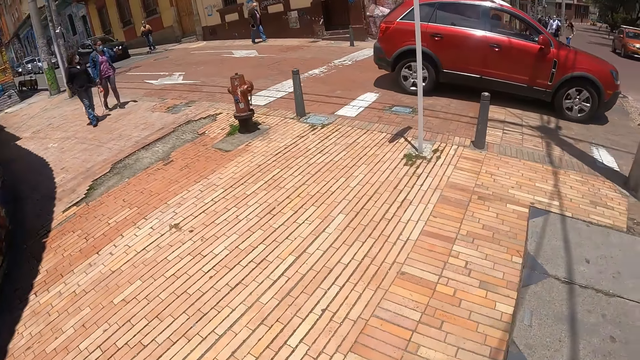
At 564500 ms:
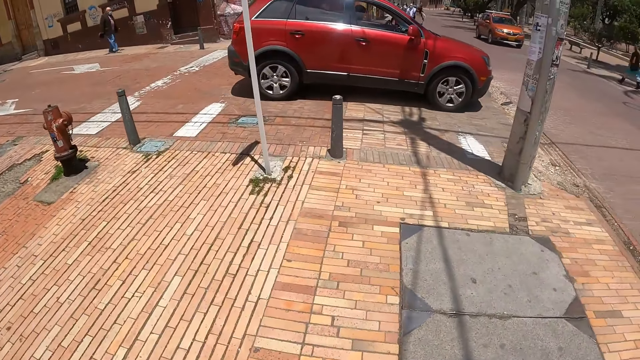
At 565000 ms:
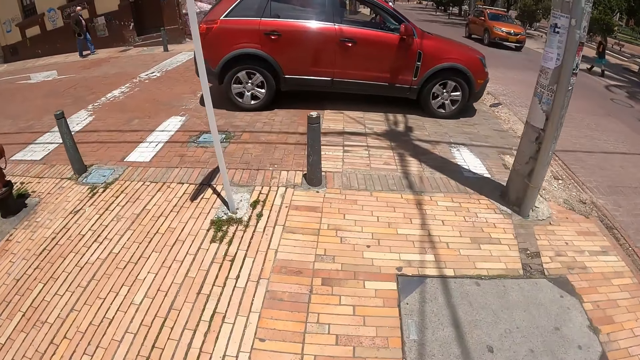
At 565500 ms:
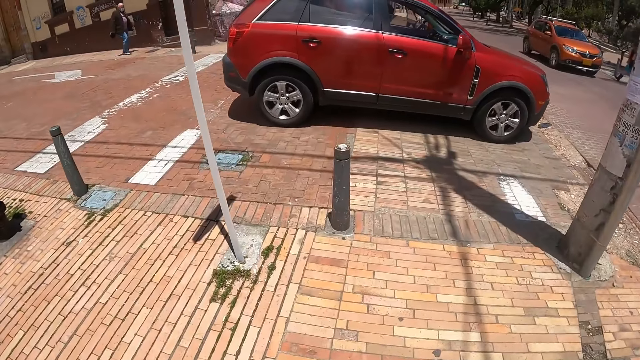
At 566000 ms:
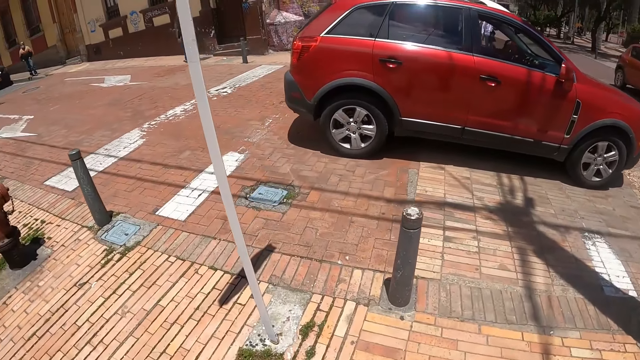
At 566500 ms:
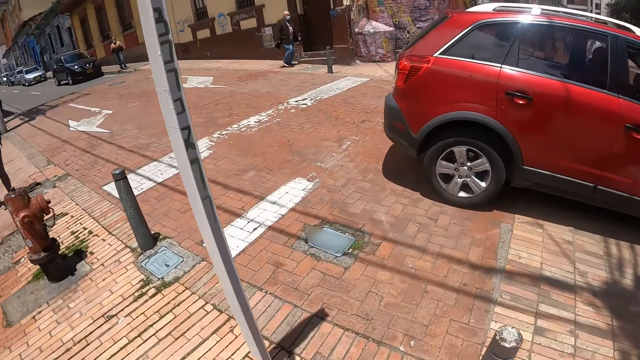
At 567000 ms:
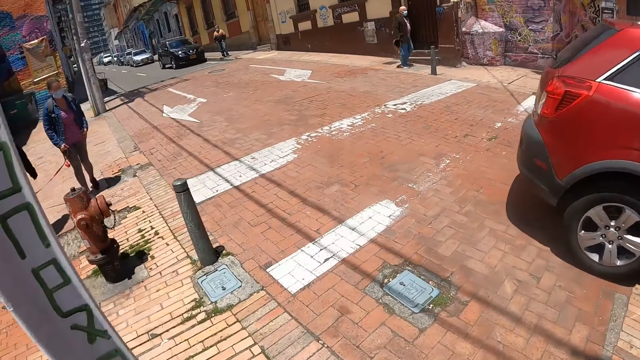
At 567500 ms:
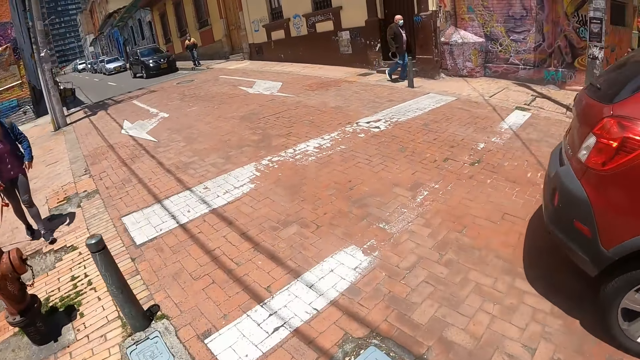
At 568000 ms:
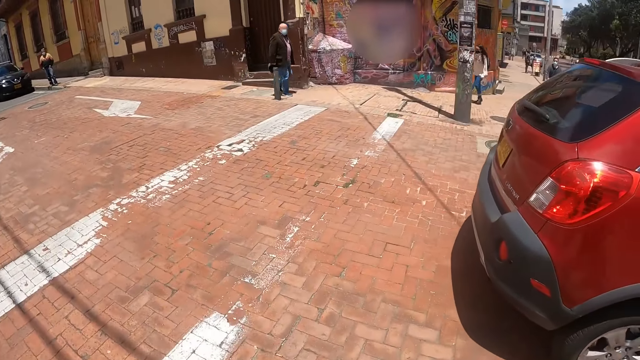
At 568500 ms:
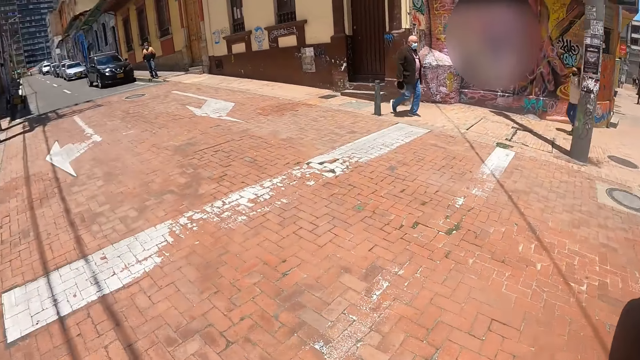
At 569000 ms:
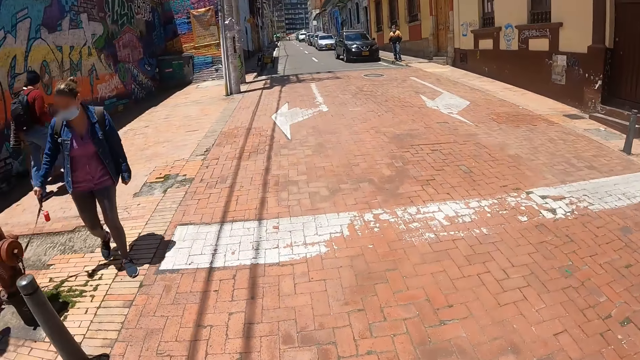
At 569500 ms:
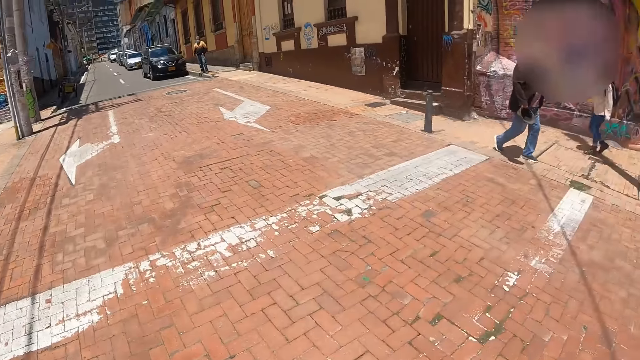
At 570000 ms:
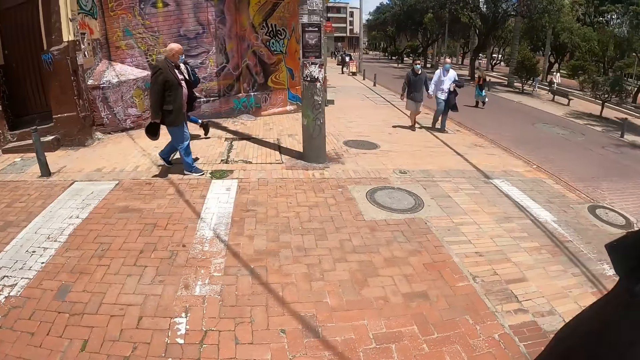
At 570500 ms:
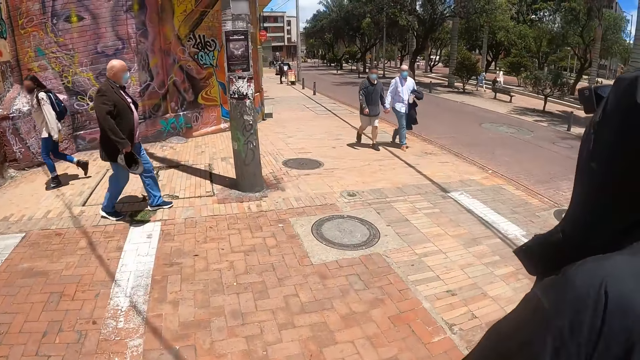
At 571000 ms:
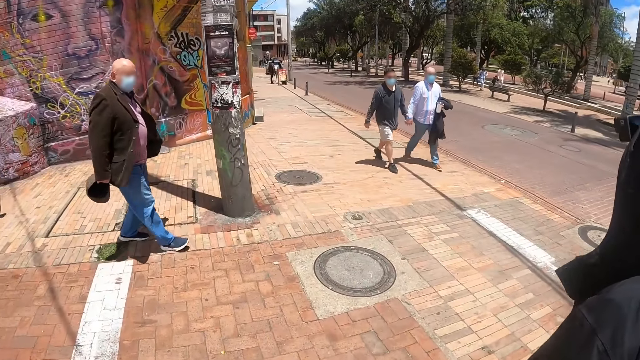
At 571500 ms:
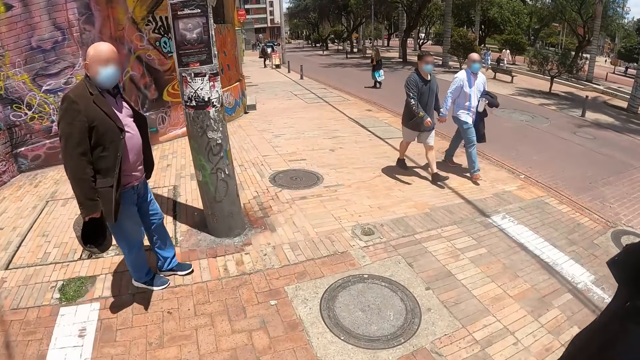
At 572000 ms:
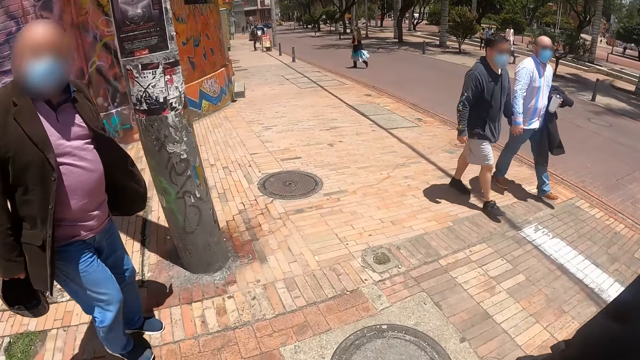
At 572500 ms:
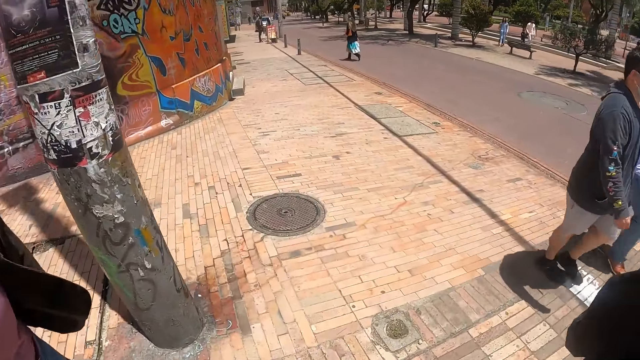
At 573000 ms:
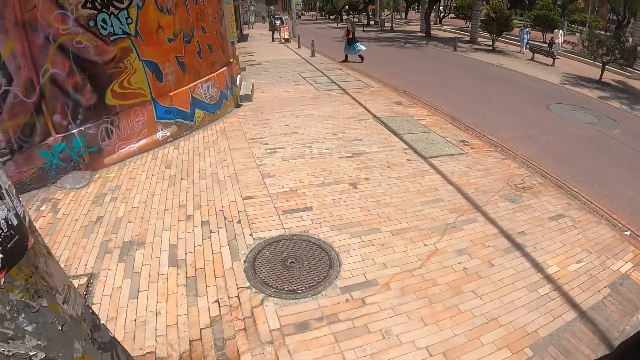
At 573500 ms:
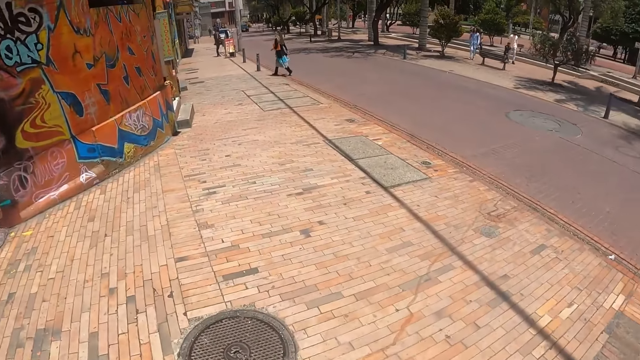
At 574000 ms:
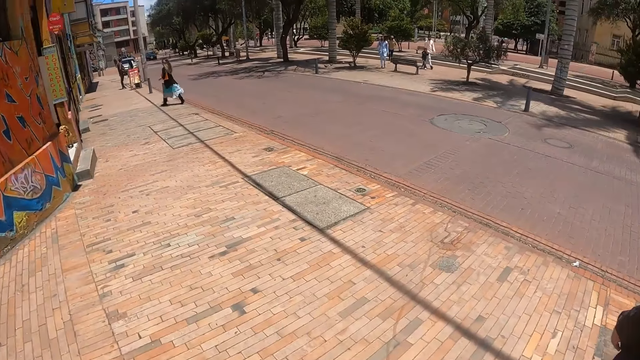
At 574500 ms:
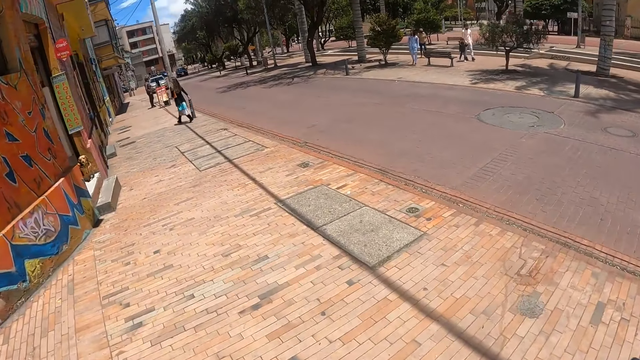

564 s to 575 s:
The camera wearer walks on the sidewalk and looks around. They cross the road and look around. They cross the road and look around. They walk on the sidewalk.

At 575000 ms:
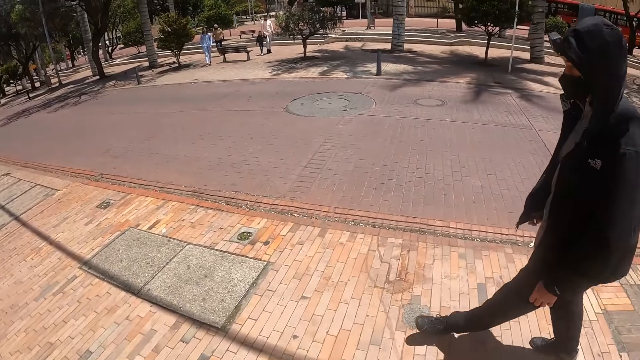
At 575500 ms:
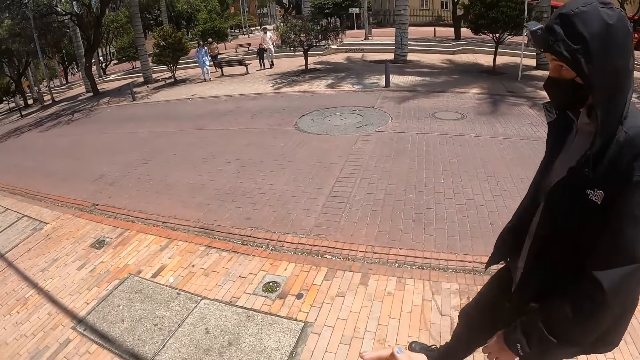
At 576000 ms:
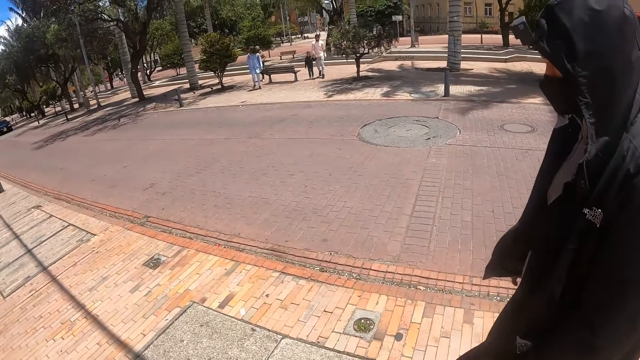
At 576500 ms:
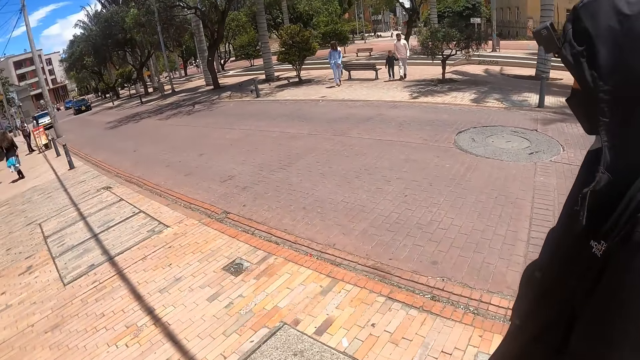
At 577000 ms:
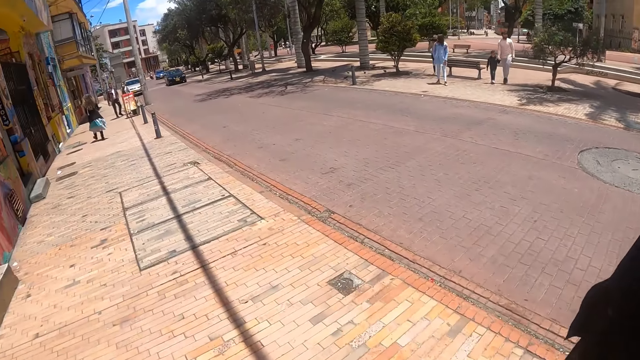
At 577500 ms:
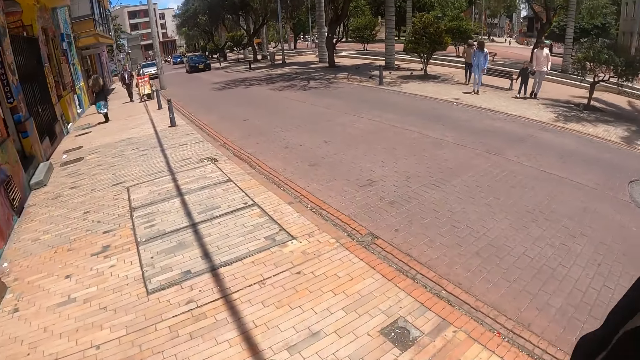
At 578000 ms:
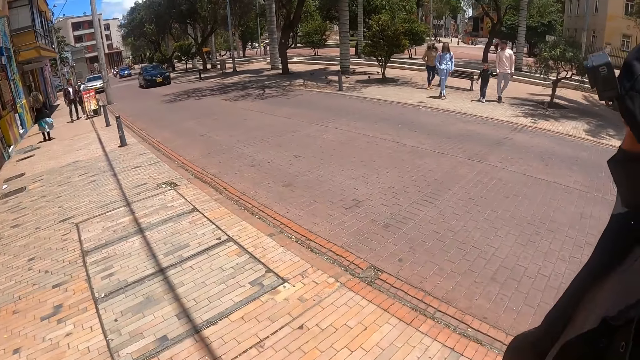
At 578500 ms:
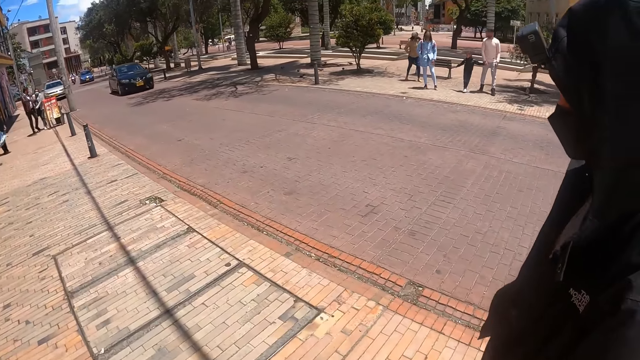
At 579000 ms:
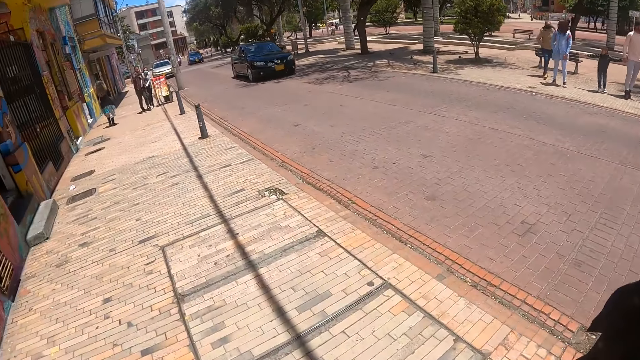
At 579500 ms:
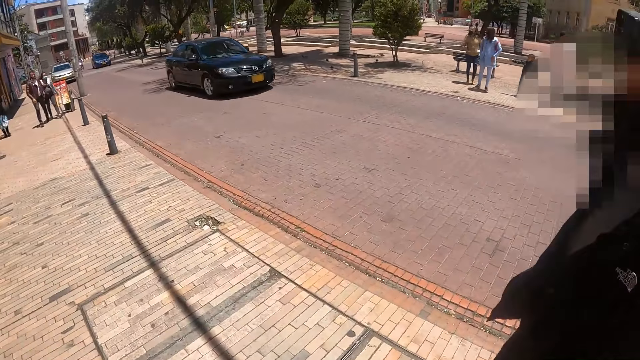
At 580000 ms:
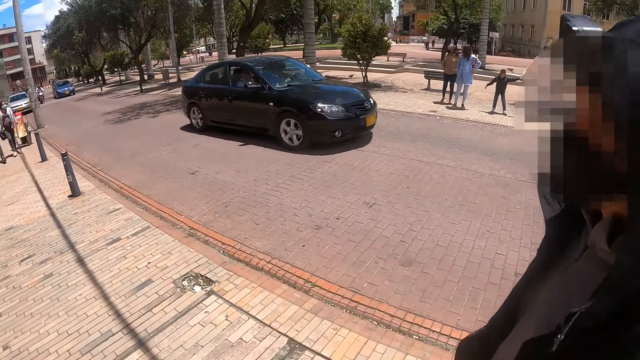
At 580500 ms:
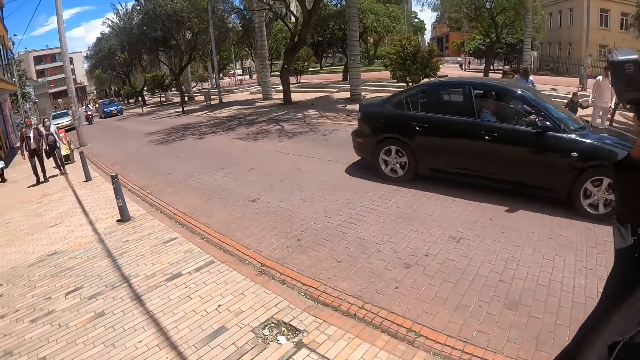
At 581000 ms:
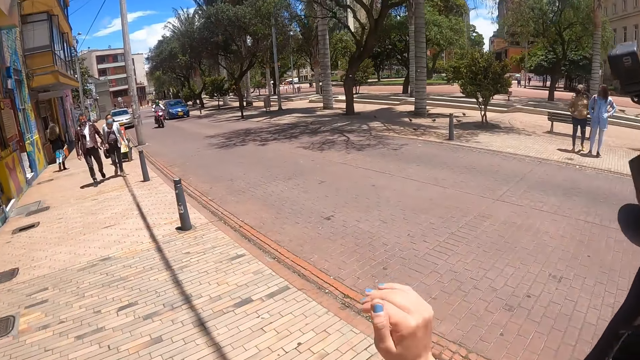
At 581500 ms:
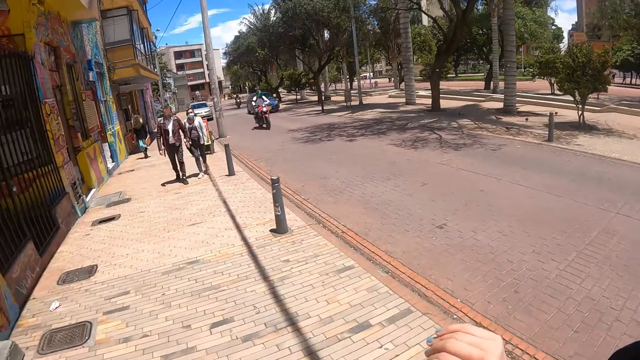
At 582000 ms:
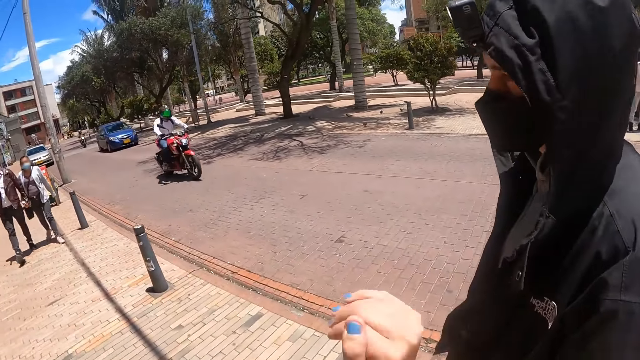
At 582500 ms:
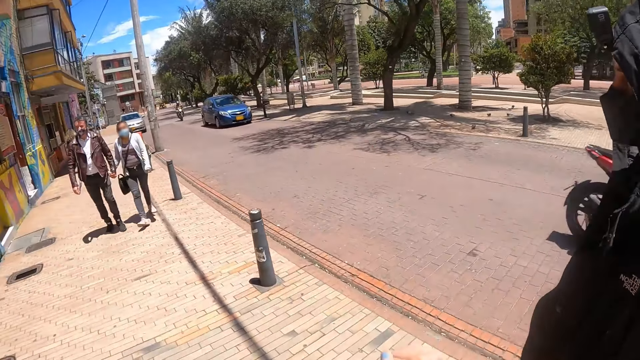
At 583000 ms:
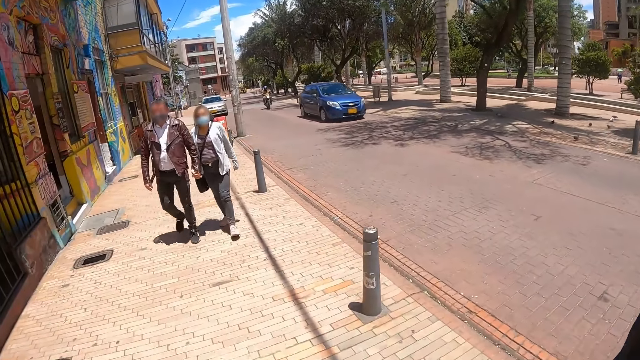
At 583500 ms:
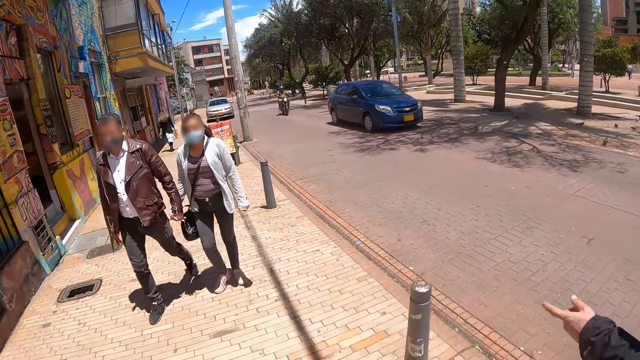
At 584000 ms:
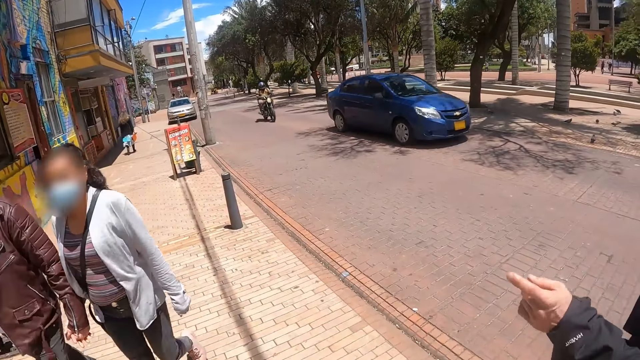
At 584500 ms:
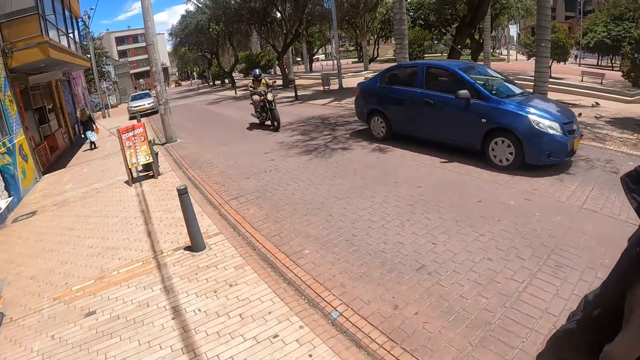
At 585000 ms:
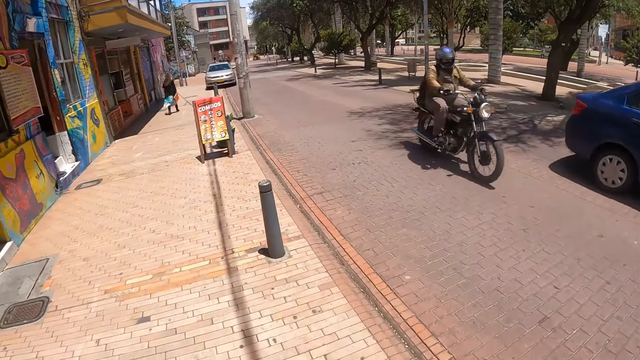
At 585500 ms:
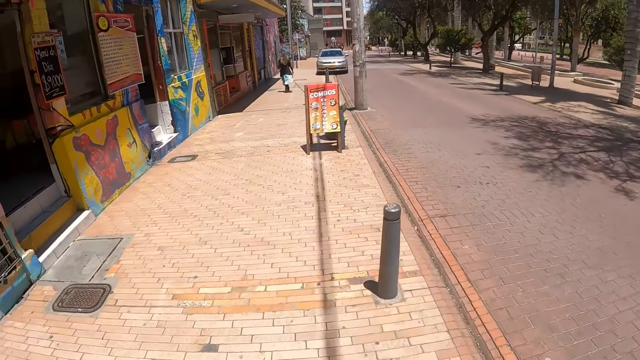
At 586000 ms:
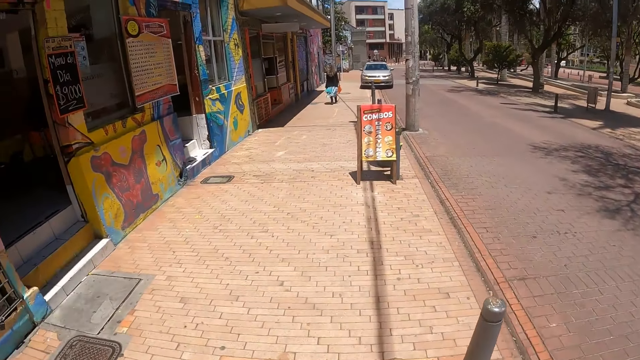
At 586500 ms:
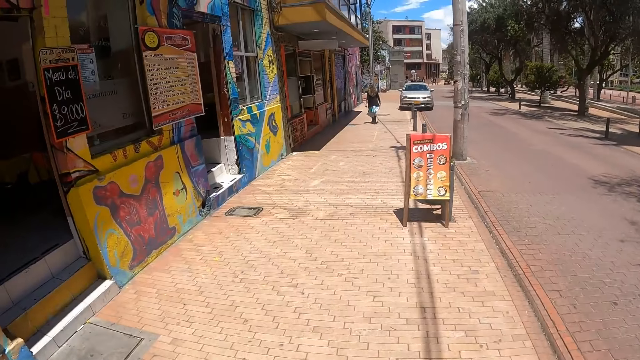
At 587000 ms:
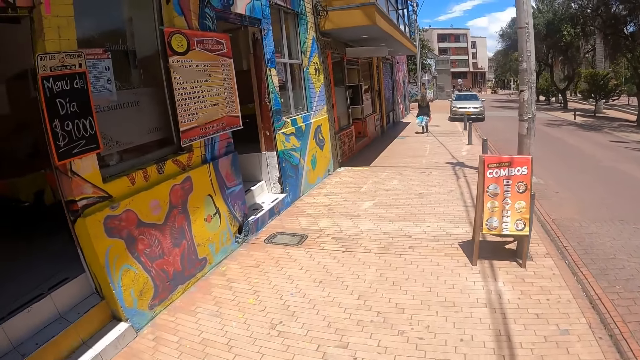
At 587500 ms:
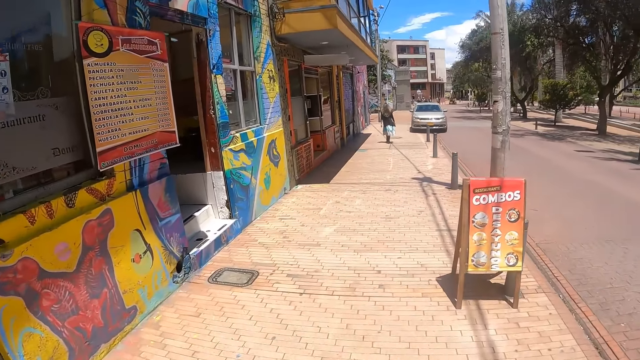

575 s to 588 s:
The camera wearer looks around. A person walks on the sidewalk. The camera wearer looks at the person and talks to the person. They walk on the sidewalk. The person walks on the sidewalk. The camera wearer looks around. They walk on the sidewalk. The person walks on the sidewalk. The camera wearer gestures to the person. They walk on the sidewalk. The person walks on the sidewalk and gestures to the camera wearer.
